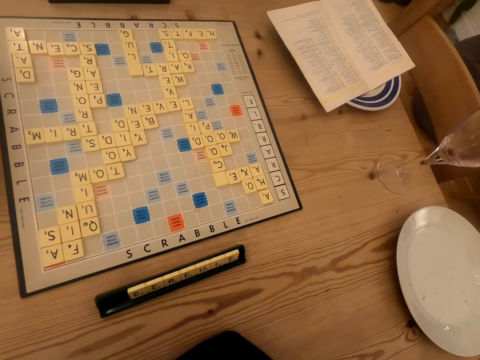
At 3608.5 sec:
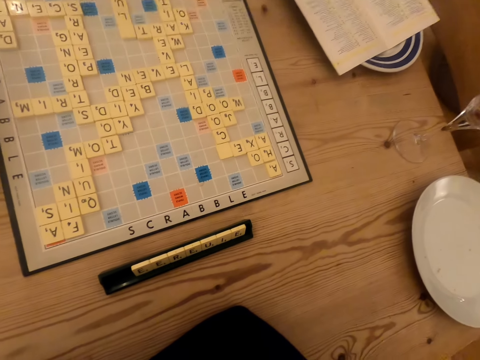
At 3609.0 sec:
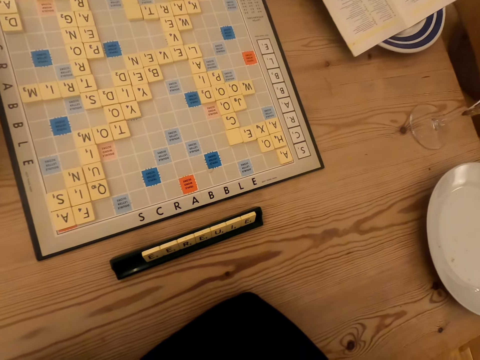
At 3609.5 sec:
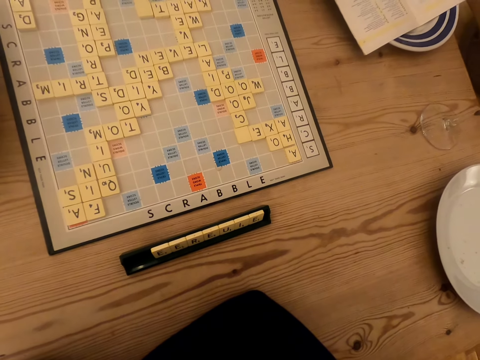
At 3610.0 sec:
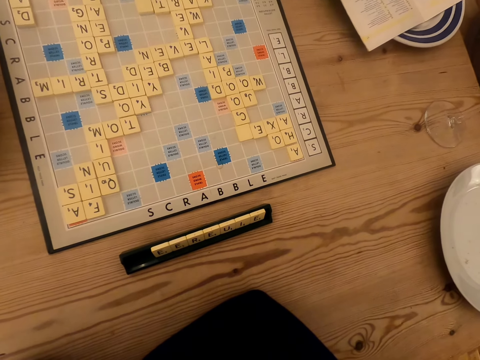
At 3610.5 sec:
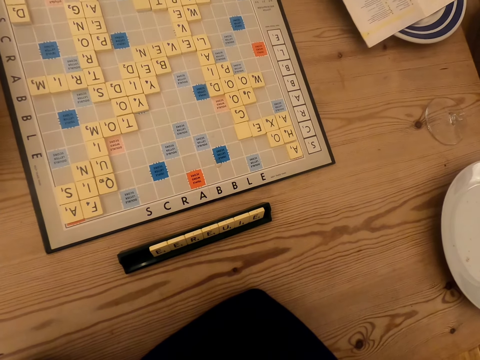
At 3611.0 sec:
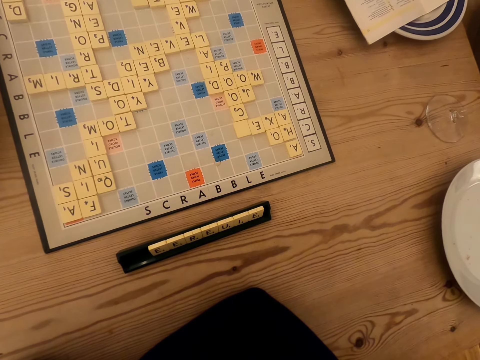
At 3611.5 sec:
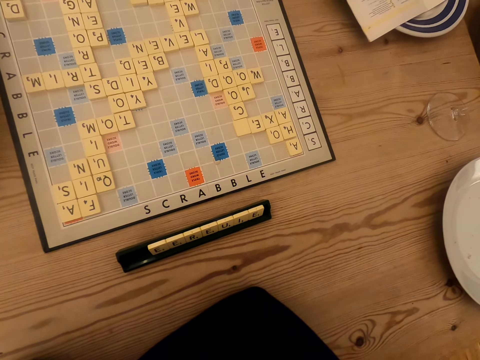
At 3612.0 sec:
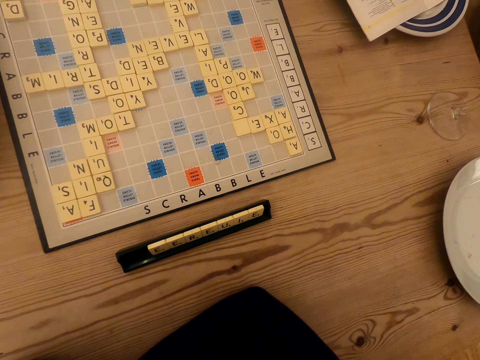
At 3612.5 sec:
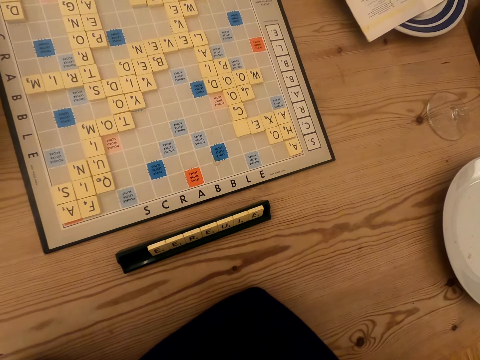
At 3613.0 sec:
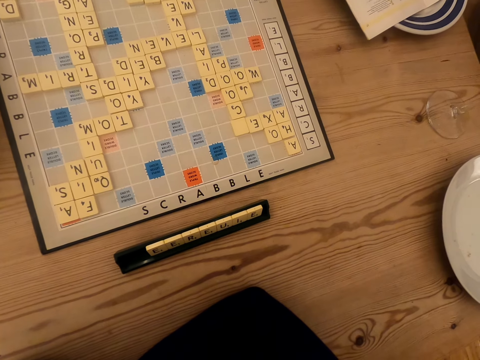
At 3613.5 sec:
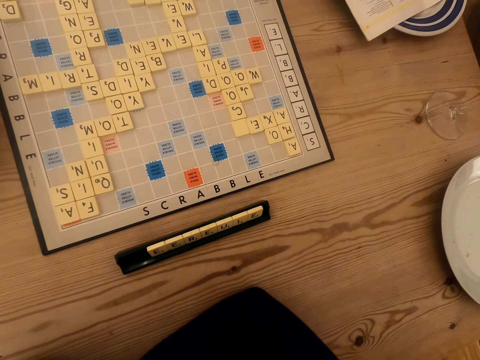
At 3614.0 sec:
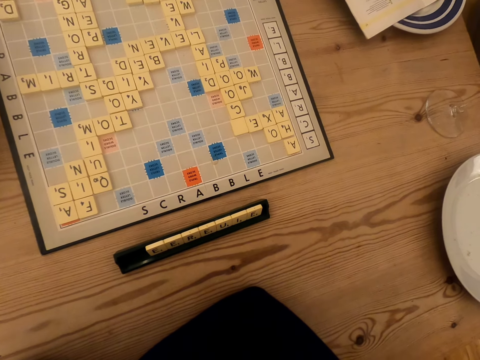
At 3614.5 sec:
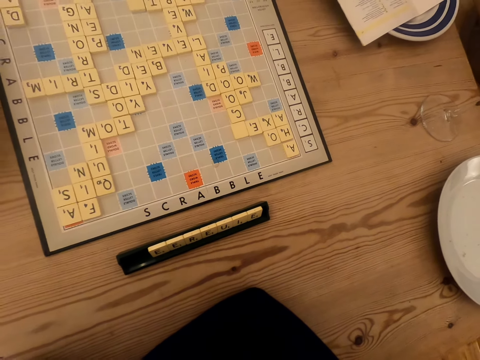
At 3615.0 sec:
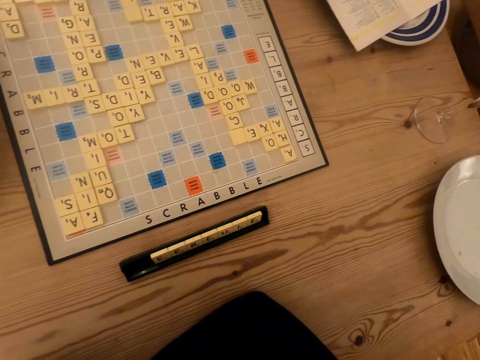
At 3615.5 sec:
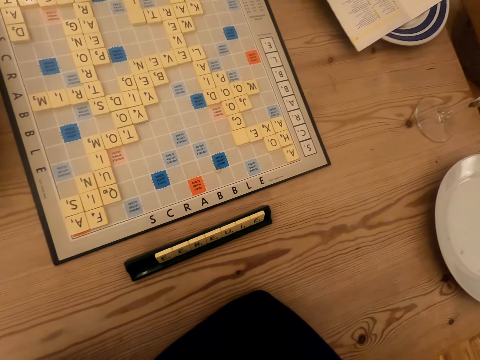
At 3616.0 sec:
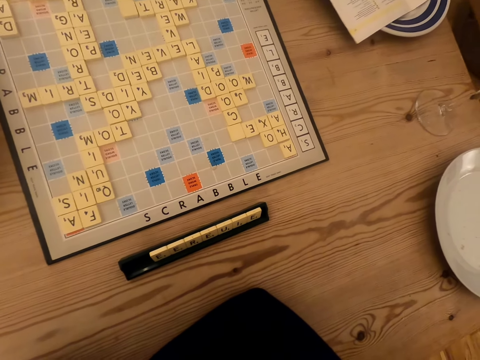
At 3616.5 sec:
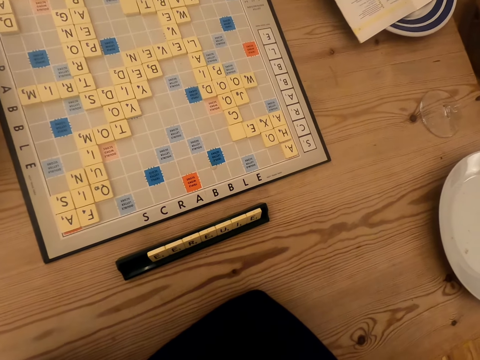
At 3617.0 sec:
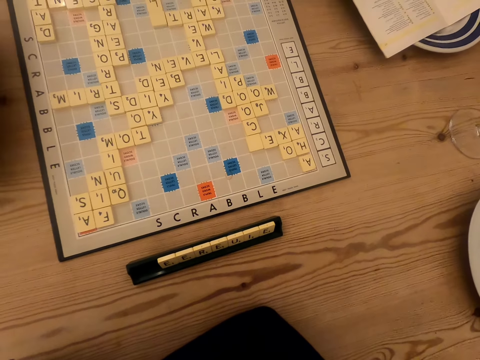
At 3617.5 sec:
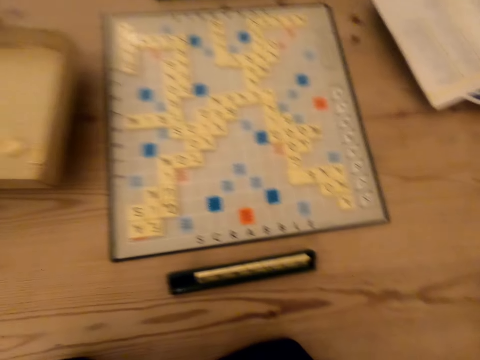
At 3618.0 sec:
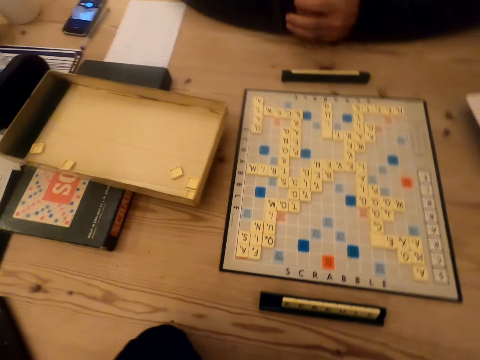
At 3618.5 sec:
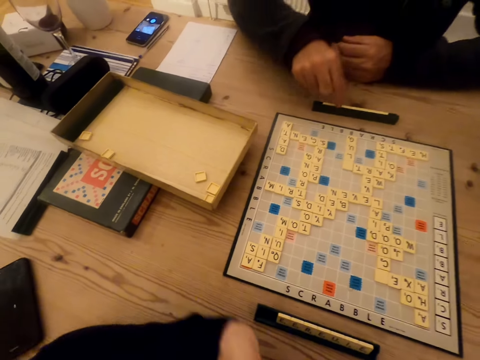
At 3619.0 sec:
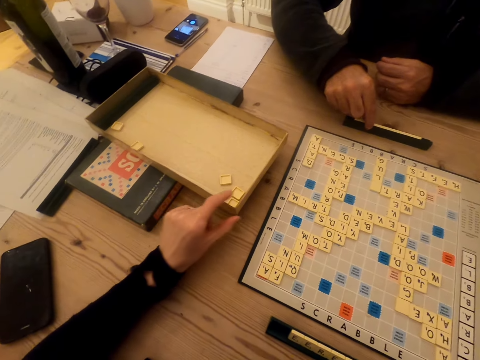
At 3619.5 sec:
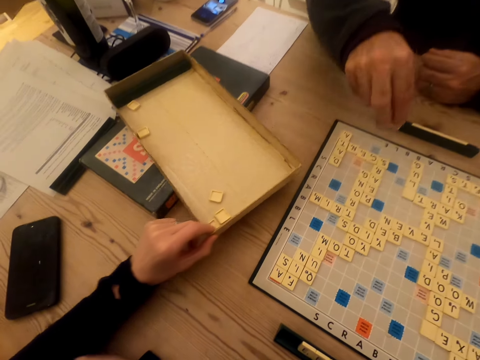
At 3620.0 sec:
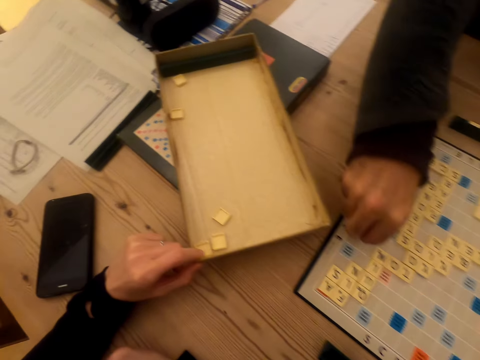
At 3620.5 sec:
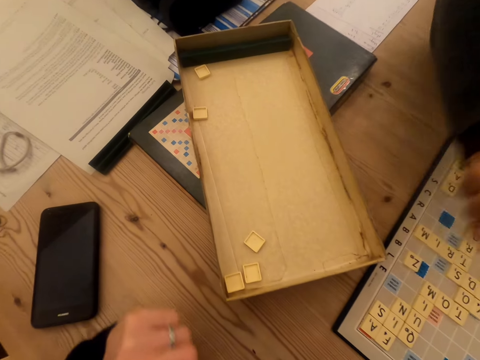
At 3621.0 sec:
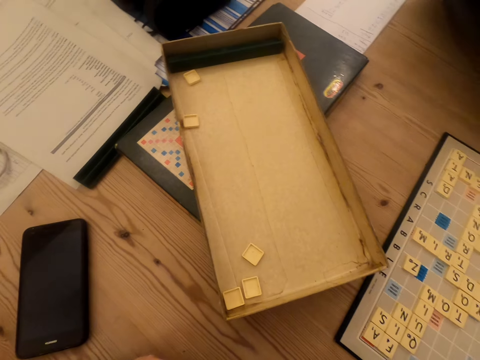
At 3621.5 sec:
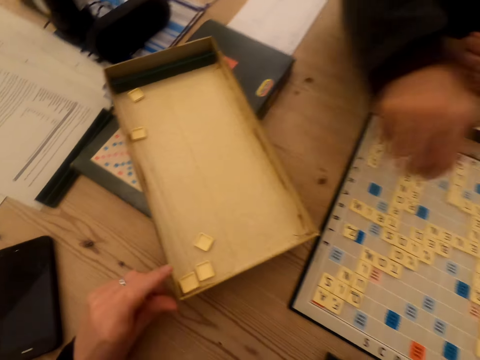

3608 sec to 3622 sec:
A man plays the scrabble game. The man picks up the tile on the chalkboard tile place card holder. The camera wearer pulls the carton with wood scrabble tiles. The man places the tile on the scrabble board. The man plays the scrabble game.

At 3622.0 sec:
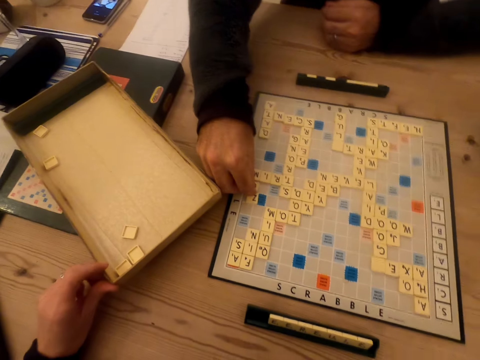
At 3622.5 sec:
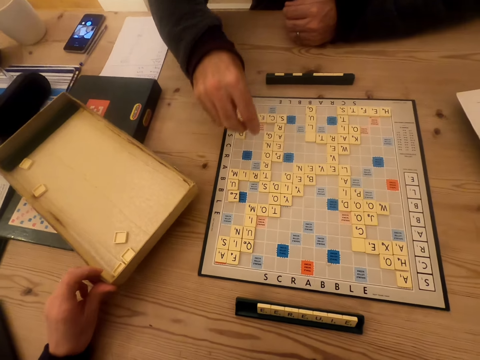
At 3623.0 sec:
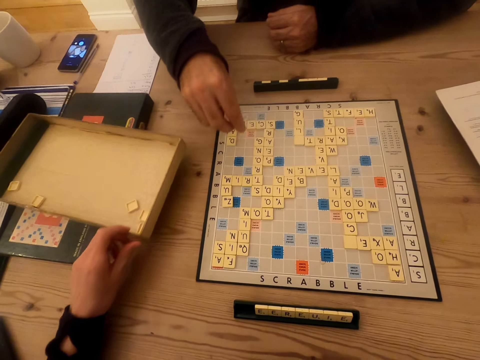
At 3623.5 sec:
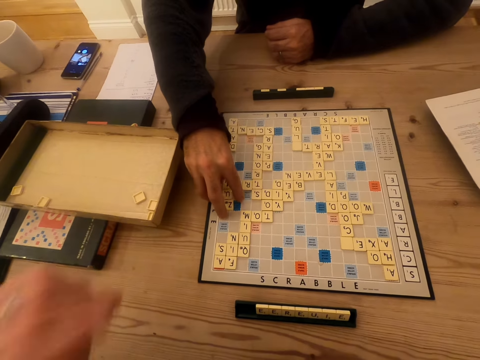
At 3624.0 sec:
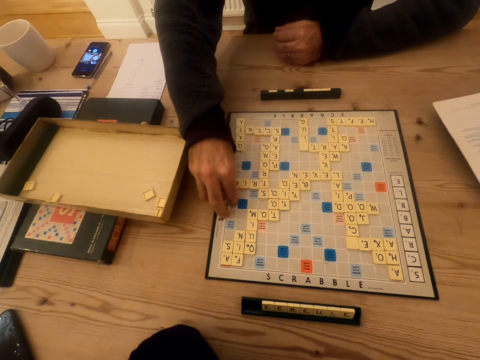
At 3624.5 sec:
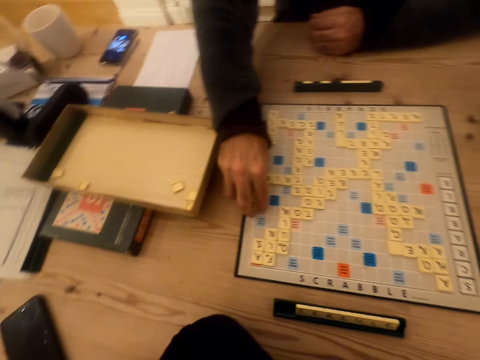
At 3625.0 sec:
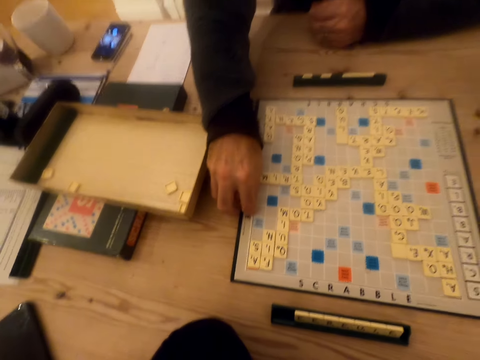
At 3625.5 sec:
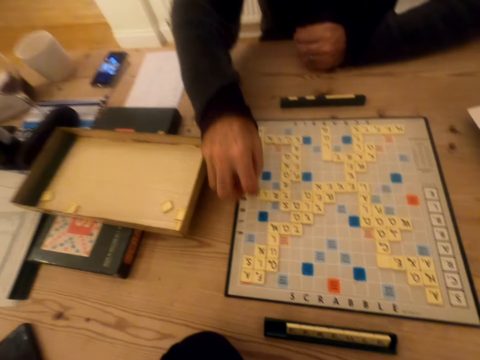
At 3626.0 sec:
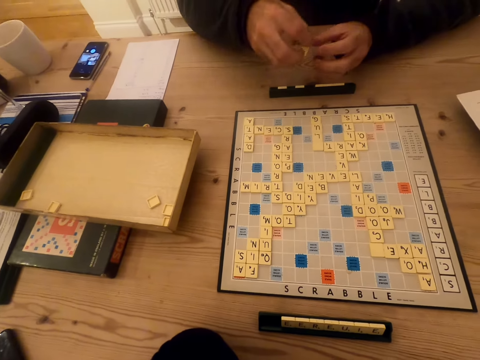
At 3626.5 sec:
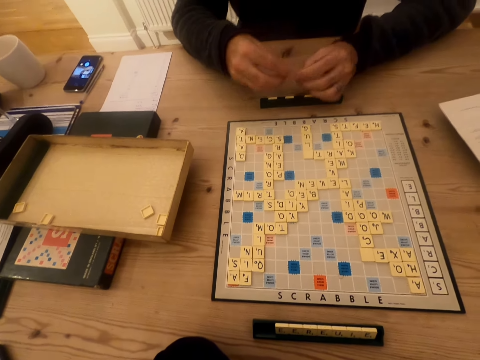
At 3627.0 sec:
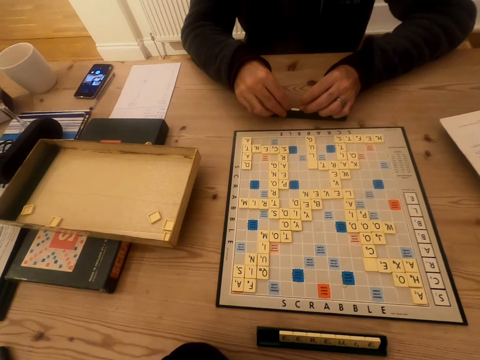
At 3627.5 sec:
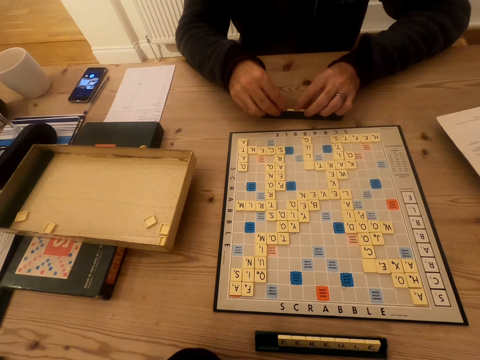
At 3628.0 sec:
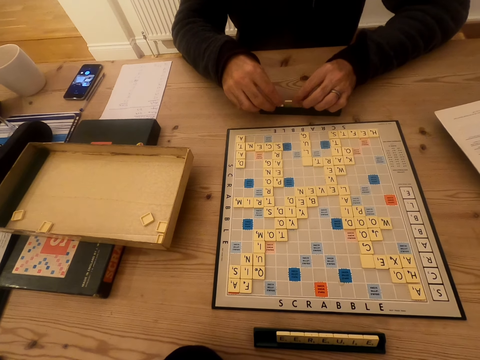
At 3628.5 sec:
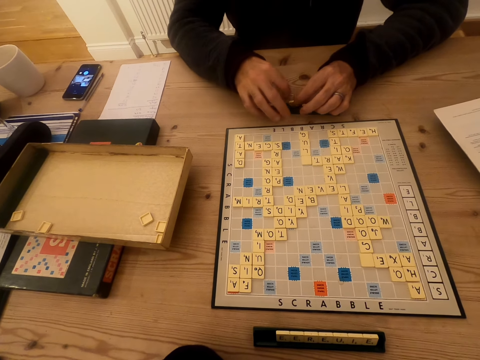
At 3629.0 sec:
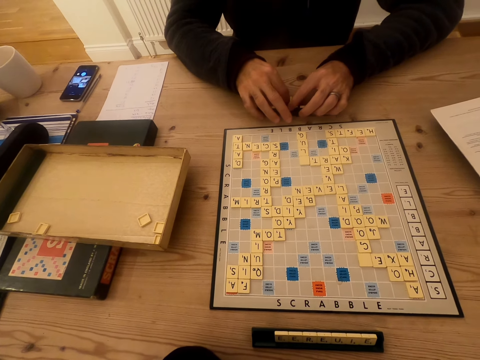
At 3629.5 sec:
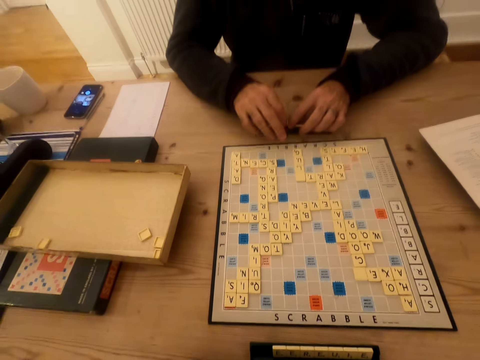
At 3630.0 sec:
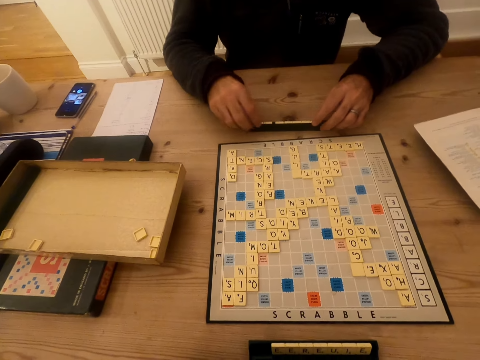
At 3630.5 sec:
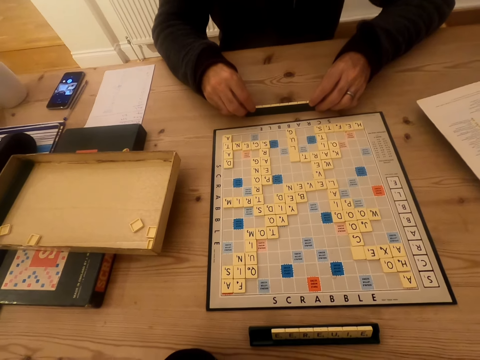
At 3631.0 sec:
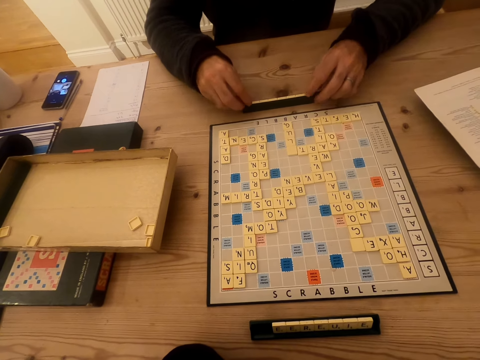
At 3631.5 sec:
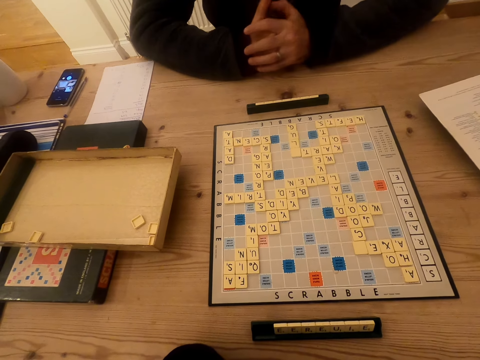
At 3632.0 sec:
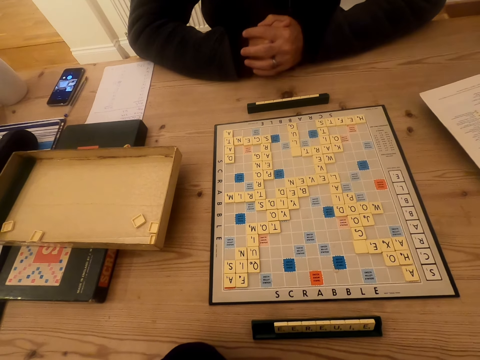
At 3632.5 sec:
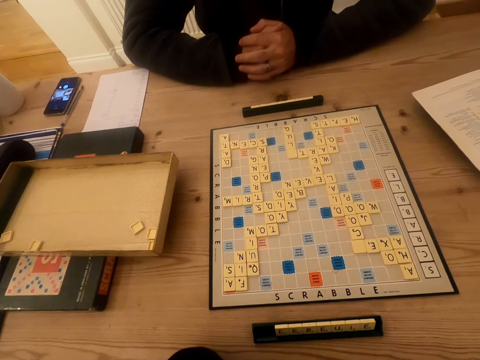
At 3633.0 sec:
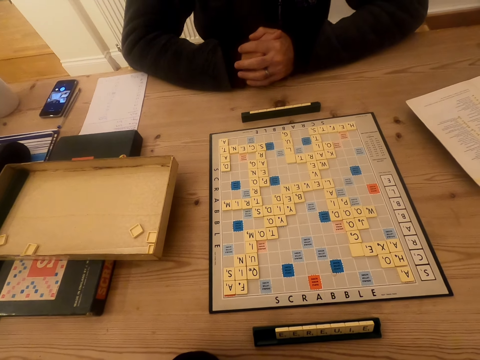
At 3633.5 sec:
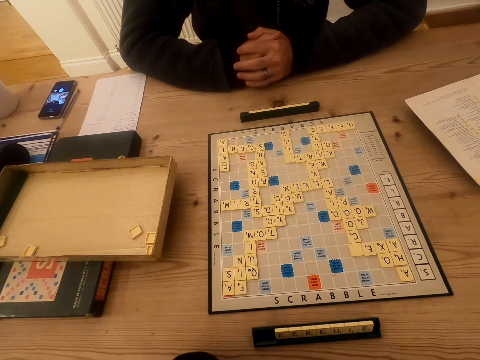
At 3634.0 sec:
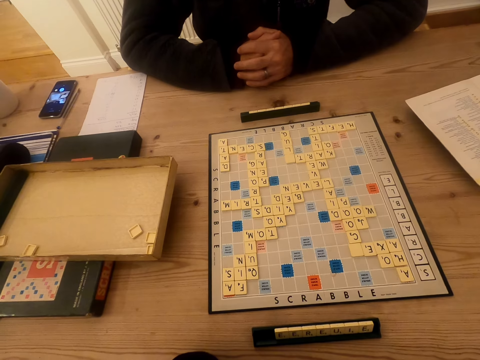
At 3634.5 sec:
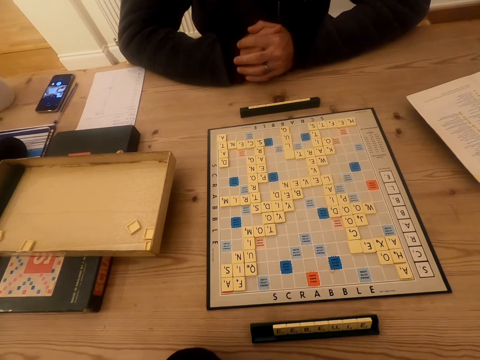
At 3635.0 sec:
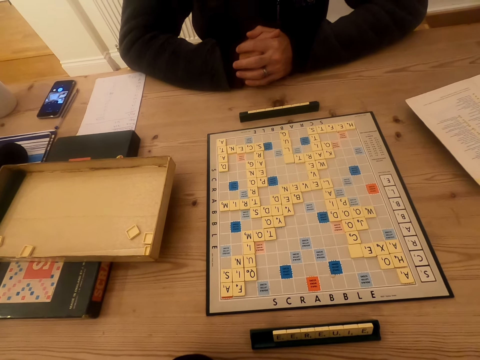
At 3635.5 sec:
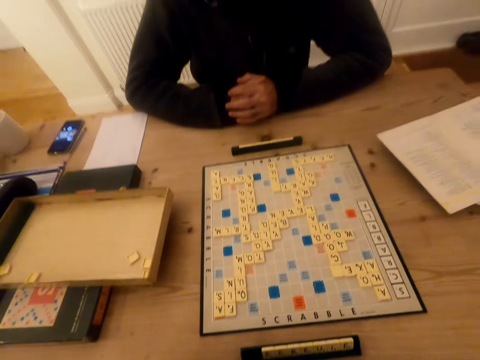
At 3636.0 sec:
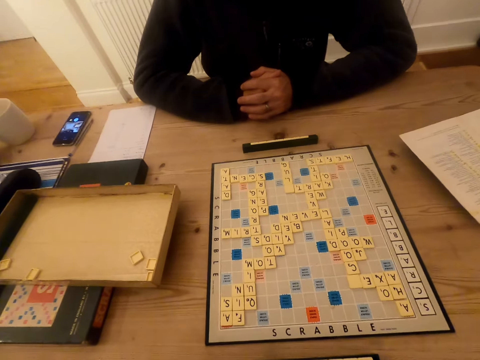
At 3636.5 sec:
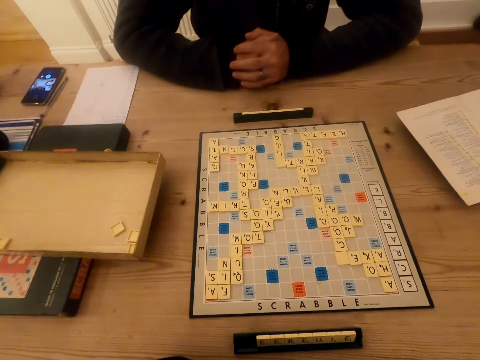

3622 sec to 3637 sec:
A man places the tile on the scrabble board. The camera wearer pushes the carton with wood scrabble tiles. They look at the scrabble board. The man plays the scrabble game. The camera wearer looks at the scrabble board. The man picks up the tile from the scrabble board. The camera wearer looks at the scrabble board. The man puts the tile on the chalkboard tile place card holder. The camera wearer looks at the scrabble board. The man arranges the tiles on the chalkboard tile place card holder. The man puts hands together.
